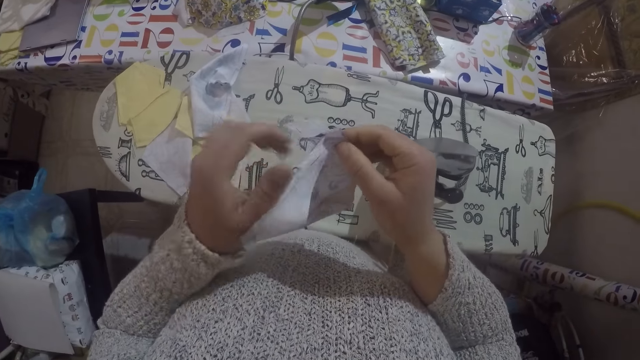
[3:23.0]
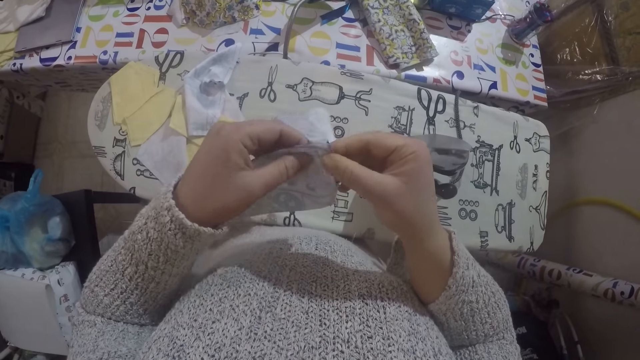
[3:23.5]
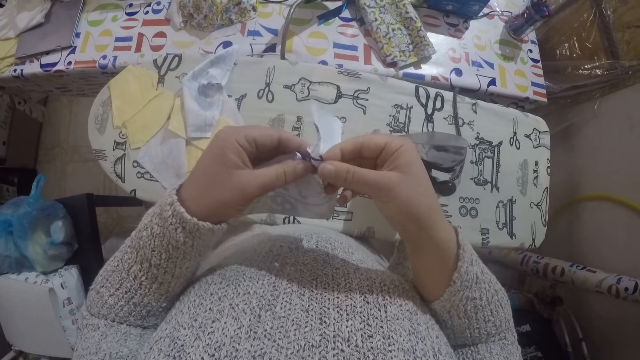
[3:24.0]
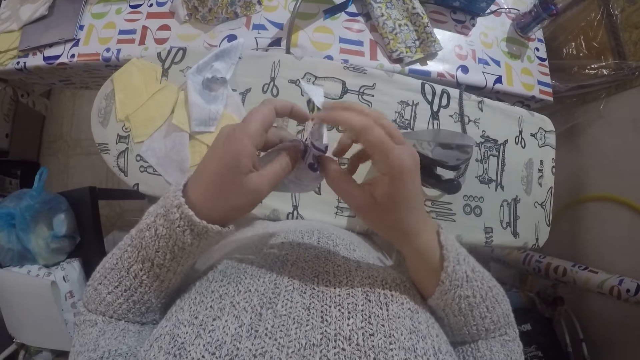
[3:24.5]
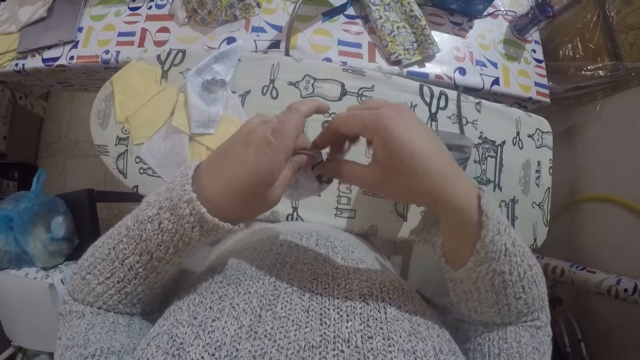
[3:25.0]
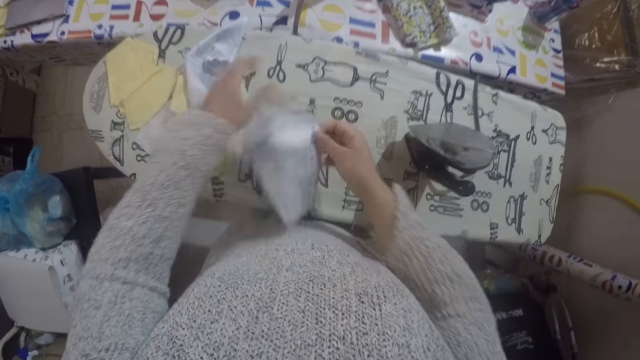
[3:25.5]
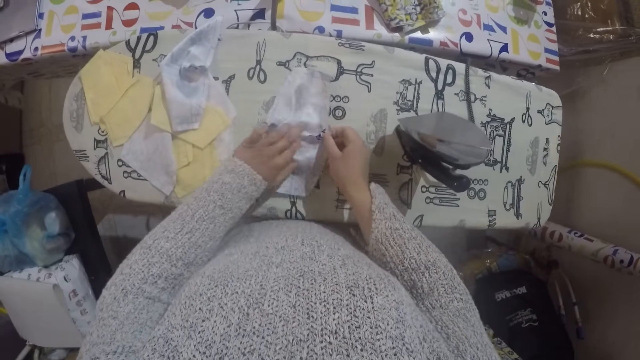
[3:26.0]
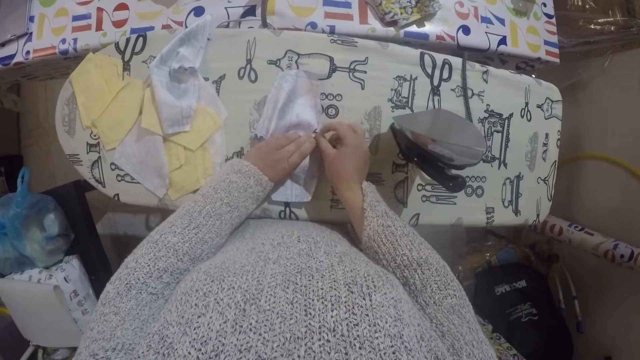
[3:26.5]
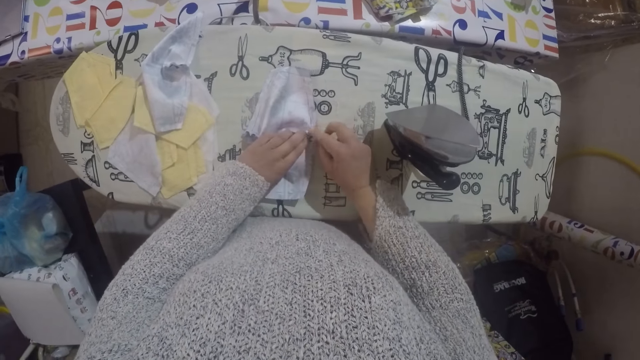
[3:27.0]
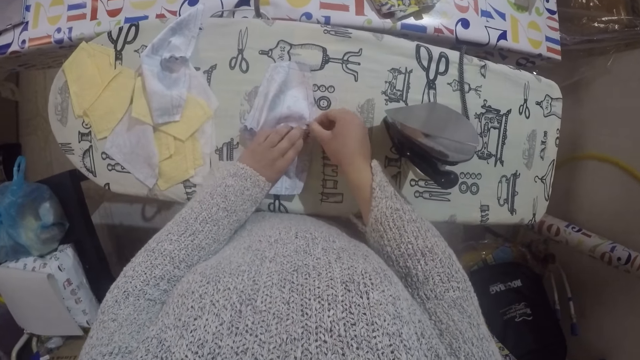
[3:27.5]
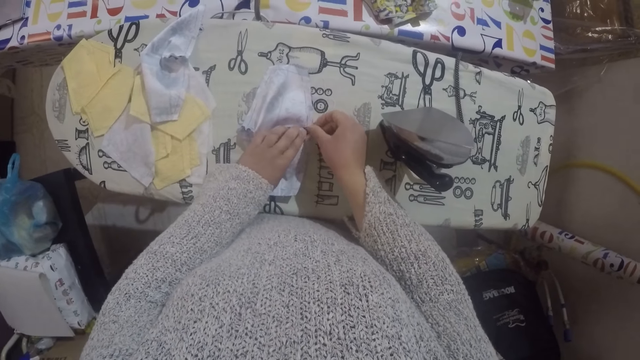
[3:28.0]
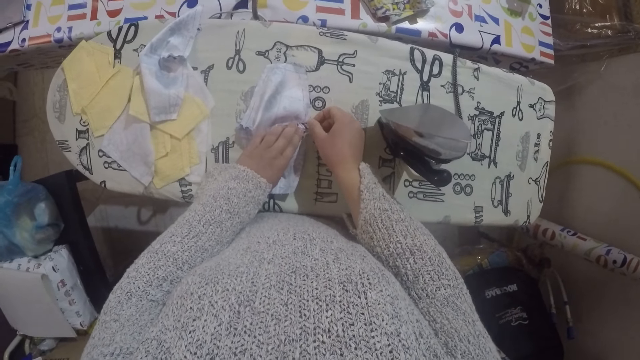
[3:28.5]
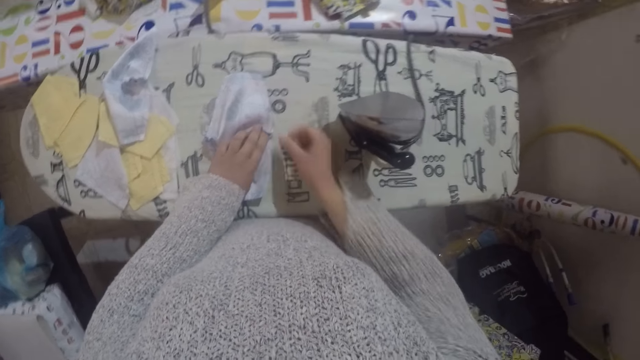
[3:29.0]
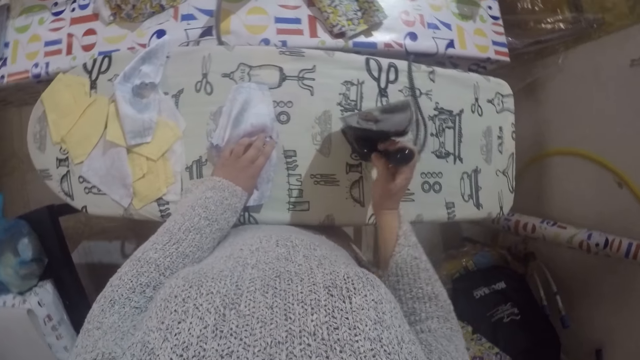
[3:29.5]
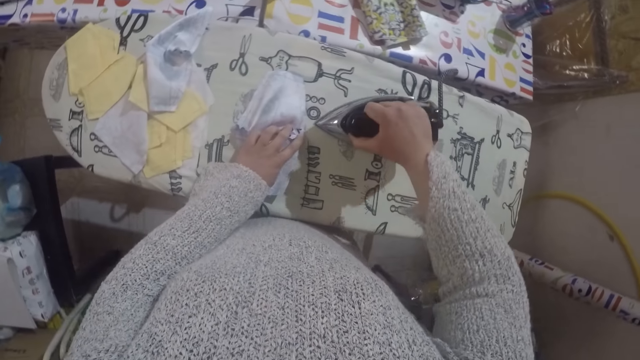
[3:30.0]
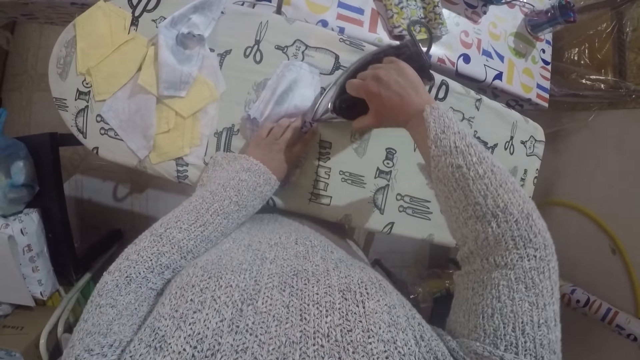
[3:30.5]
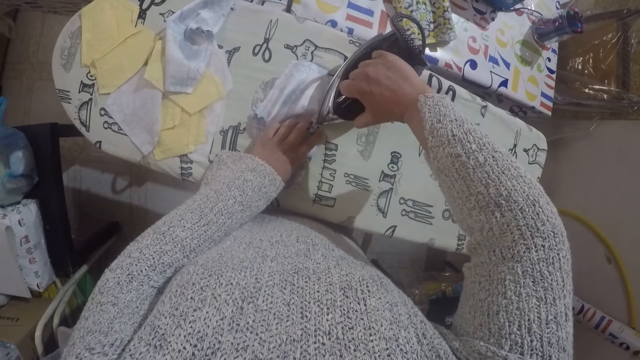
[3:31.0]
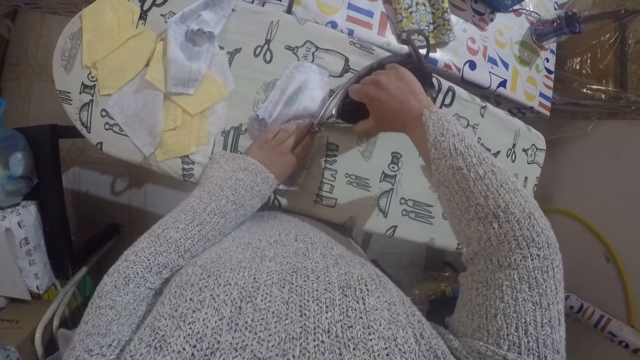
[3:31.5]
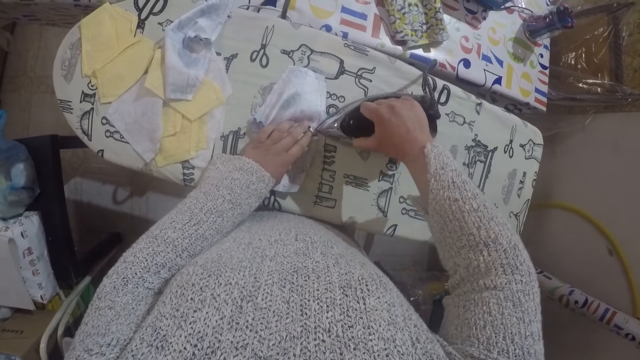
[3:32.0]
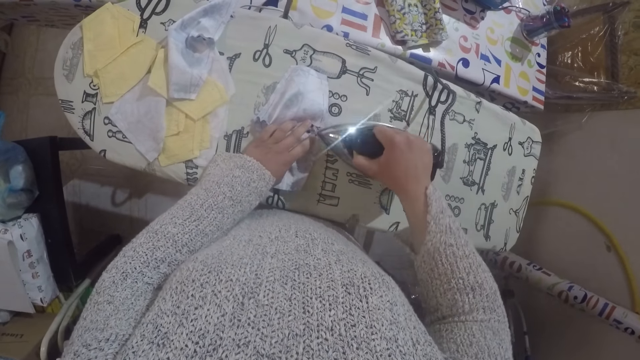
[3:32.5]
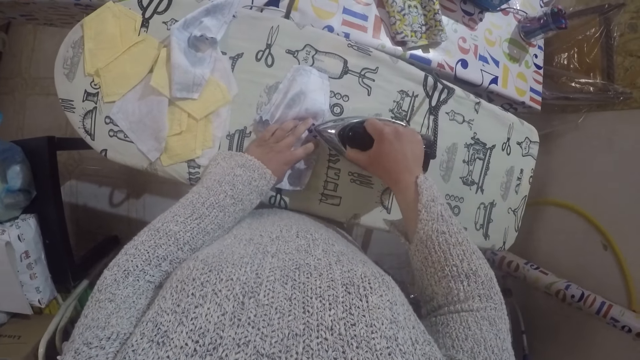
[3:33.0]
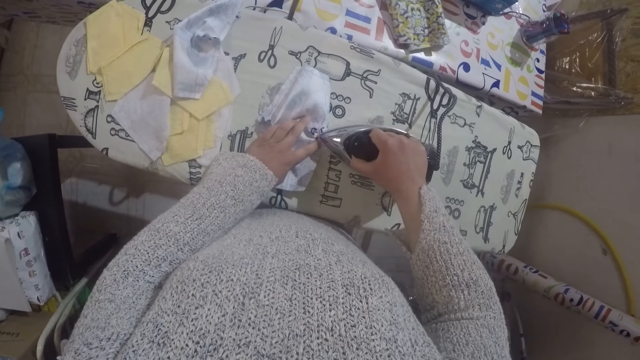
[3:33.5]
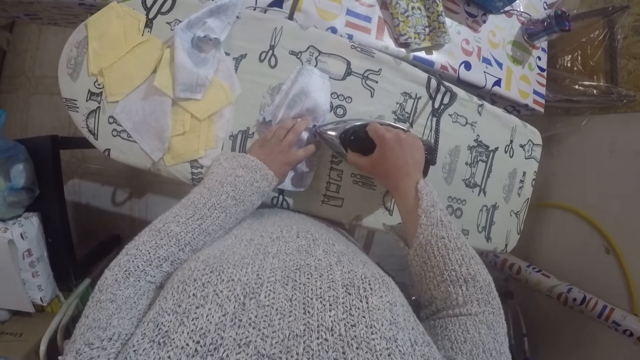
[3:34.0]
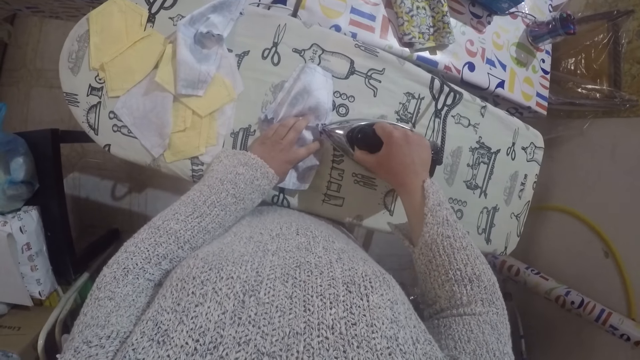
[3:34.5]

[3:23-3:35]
The camera wearer places the material on the ironing board and straightens the material. They fold a piece of cloth. They pick up the iron box and iron the material with the iron box.

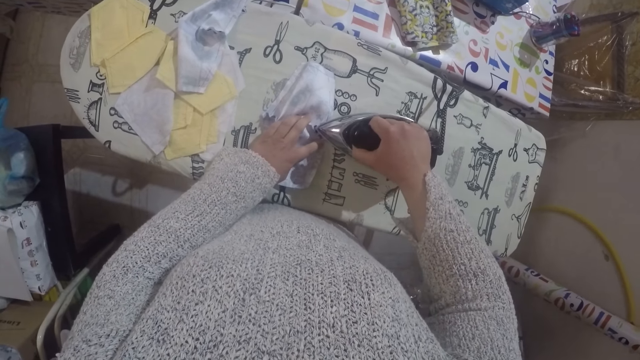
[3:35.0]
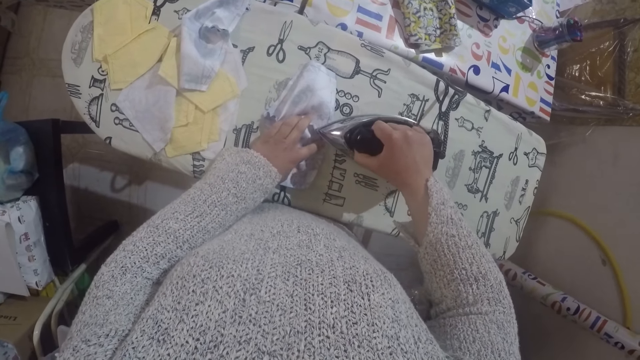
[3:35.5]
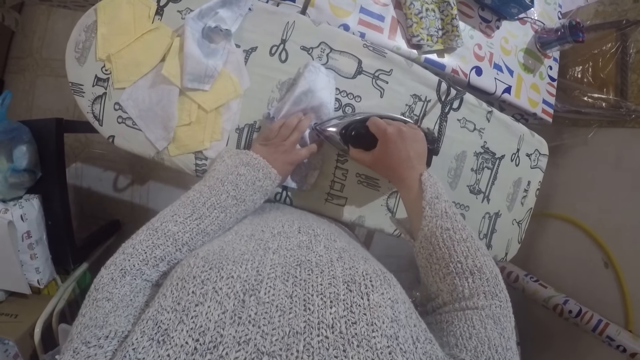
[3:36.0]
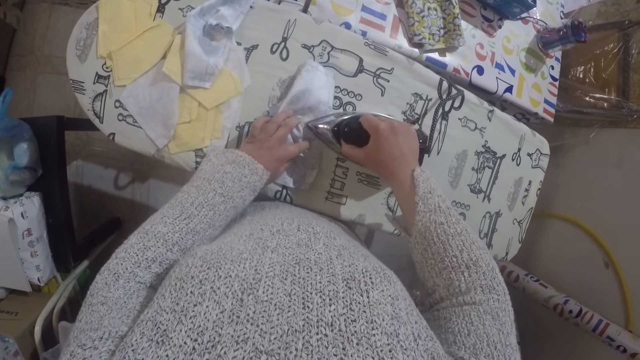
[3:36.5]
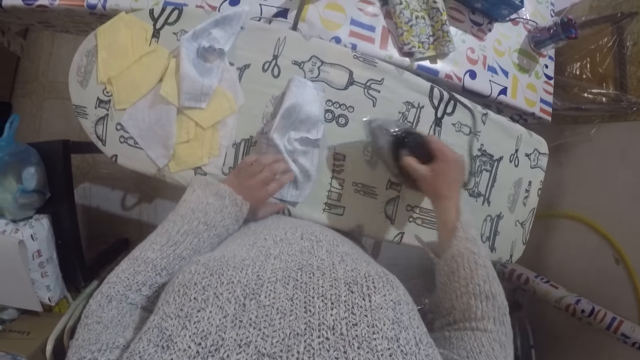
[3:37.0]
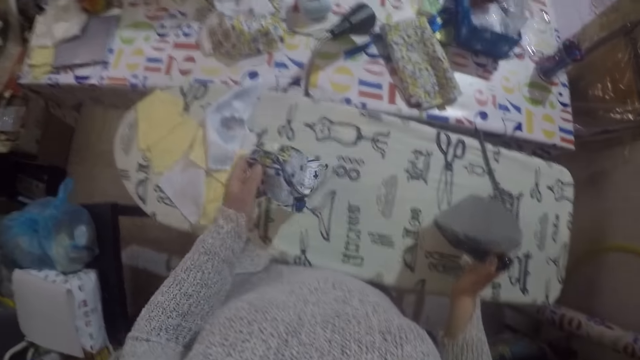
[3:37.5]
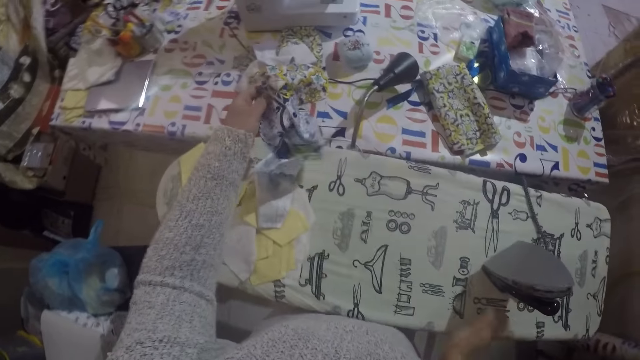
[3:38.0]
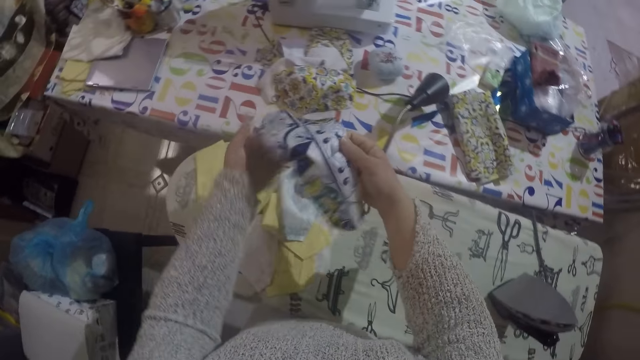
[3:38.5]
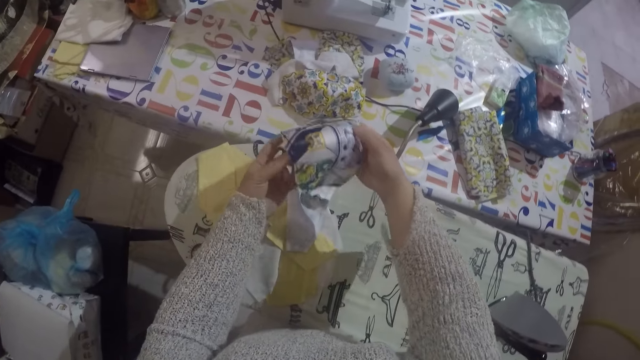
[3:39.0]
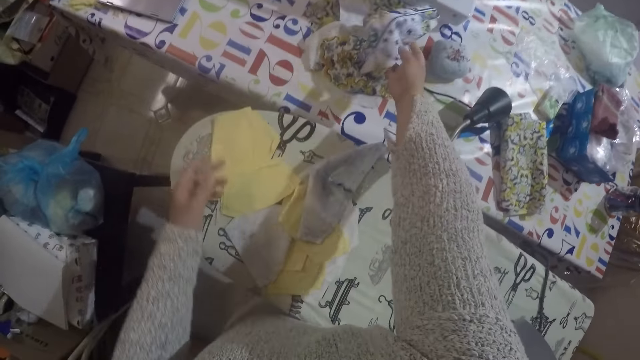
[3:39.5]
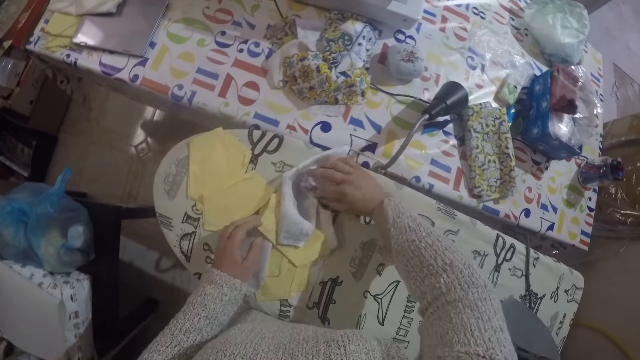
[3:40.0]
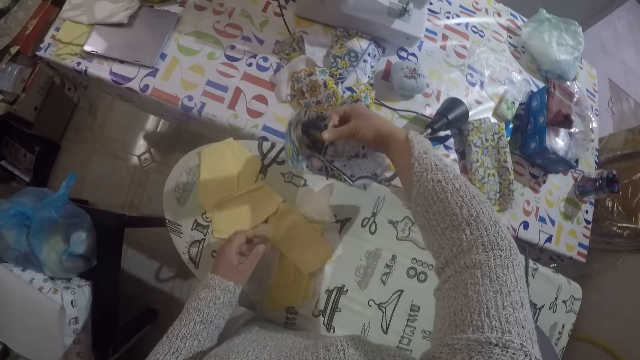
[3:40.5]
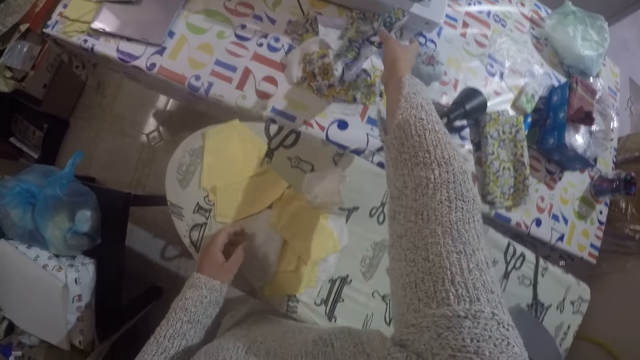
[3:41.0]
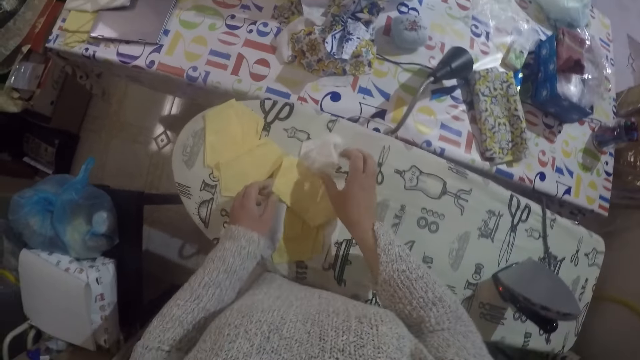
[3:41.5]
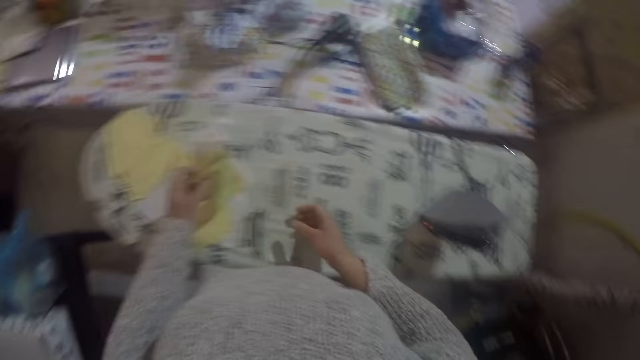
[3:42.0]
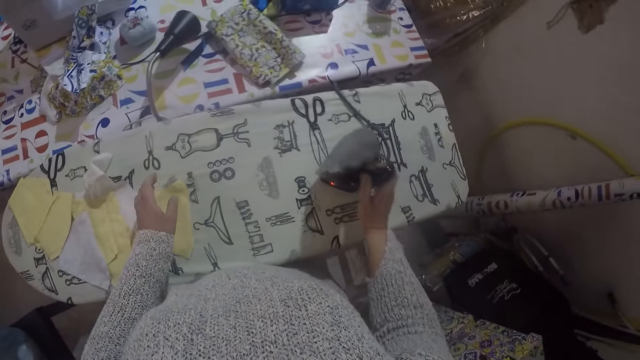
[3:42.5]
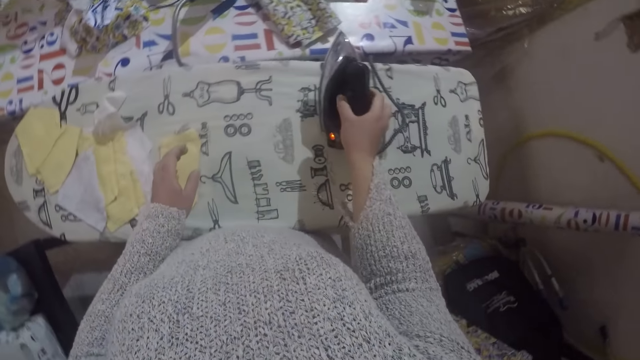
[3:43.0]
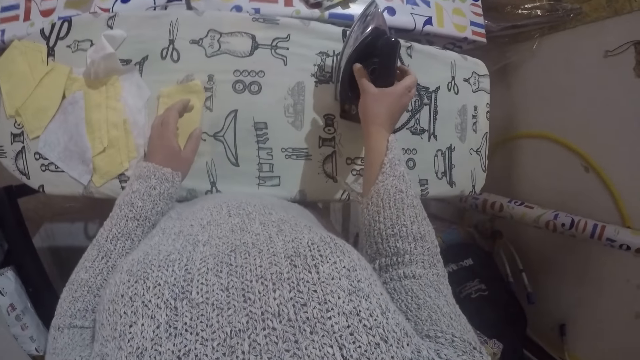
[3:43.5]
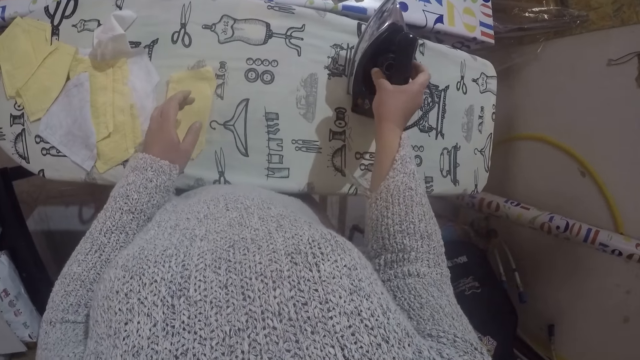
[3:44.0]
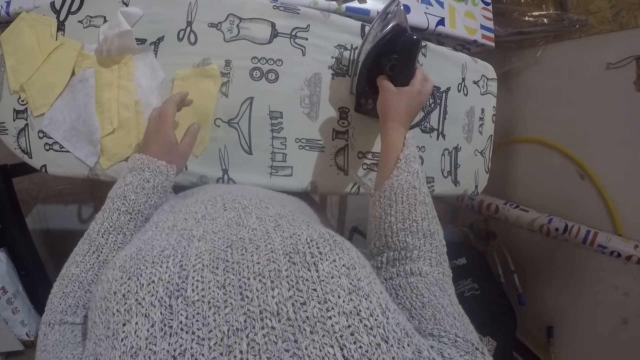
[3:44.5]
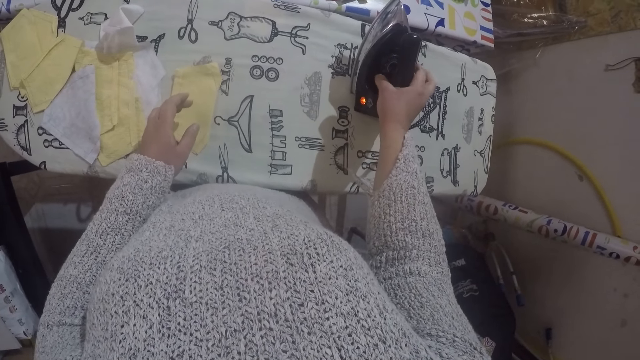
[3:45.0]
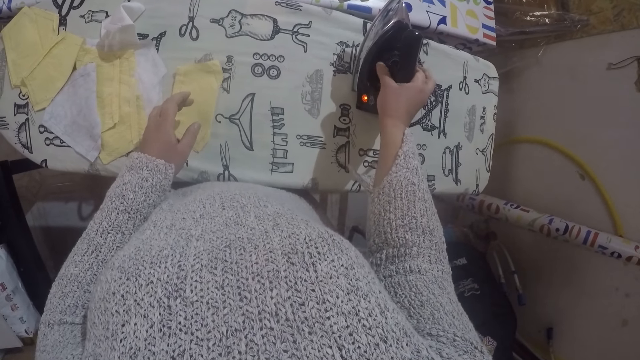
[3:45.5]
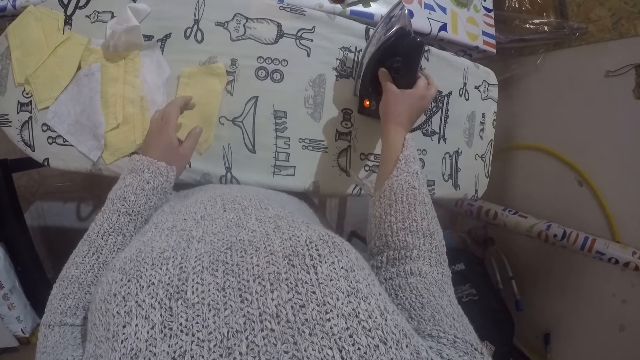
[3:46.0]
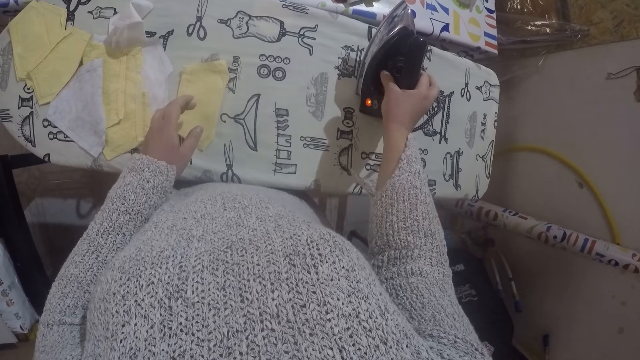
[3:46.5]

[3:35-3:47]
The camera wearer moves the material to the table and places the iron box on the ironing board. They throw the cloth on the ironing board. They straighten the material, place the material on the table and move the material to the table. They take the cloth. They move the material to the ironing board, lower the iron box and turn the knob on the iron board. They regulate the iron box temperature via the control knob.
